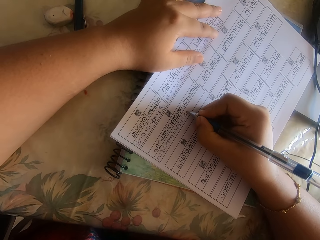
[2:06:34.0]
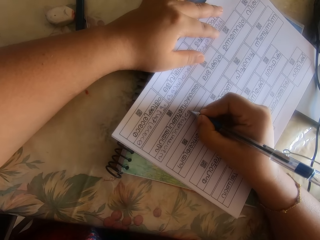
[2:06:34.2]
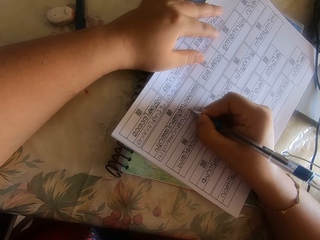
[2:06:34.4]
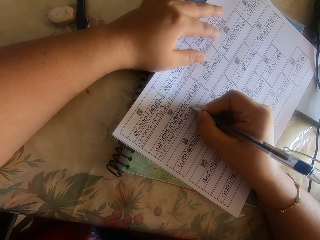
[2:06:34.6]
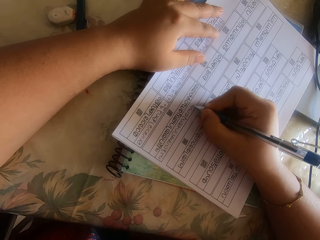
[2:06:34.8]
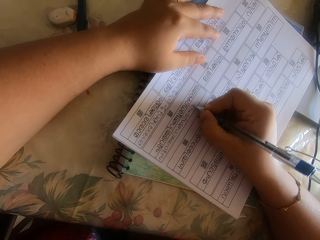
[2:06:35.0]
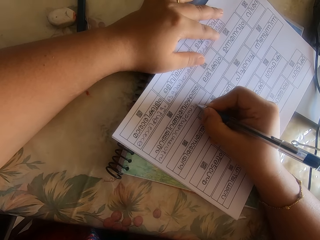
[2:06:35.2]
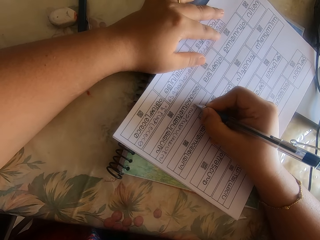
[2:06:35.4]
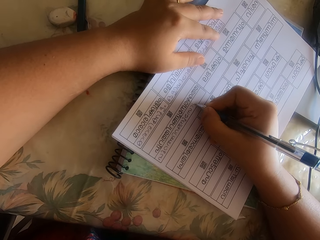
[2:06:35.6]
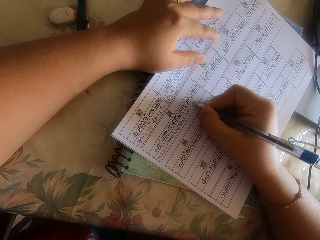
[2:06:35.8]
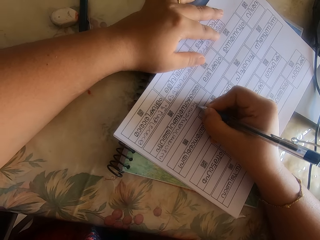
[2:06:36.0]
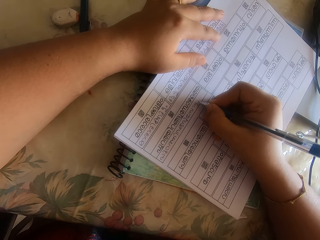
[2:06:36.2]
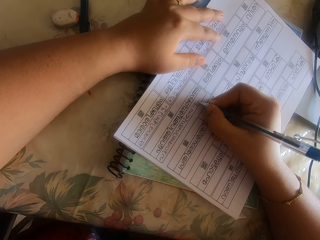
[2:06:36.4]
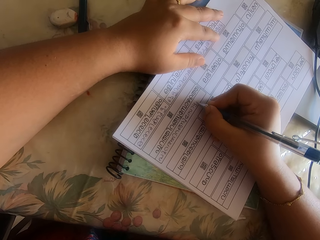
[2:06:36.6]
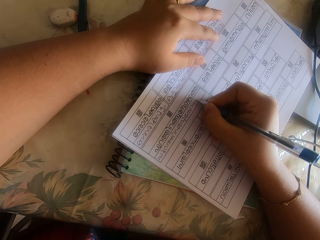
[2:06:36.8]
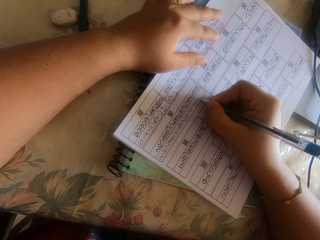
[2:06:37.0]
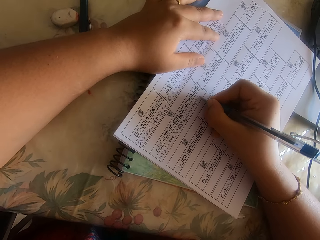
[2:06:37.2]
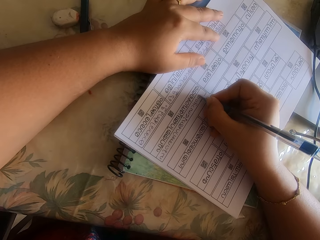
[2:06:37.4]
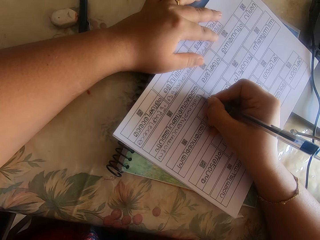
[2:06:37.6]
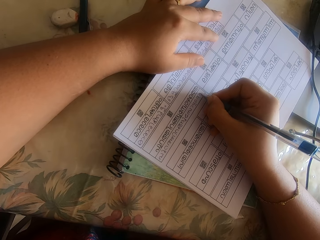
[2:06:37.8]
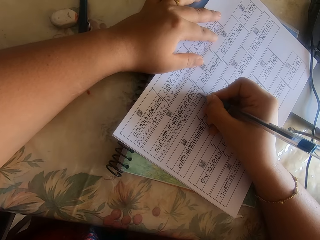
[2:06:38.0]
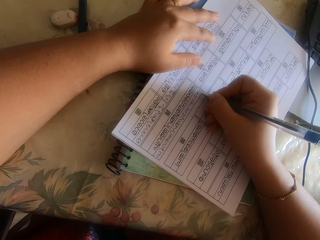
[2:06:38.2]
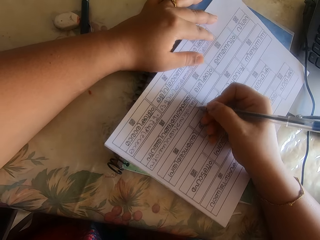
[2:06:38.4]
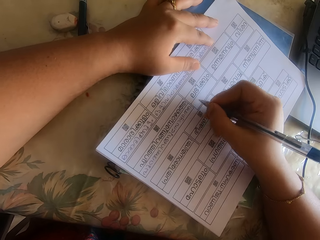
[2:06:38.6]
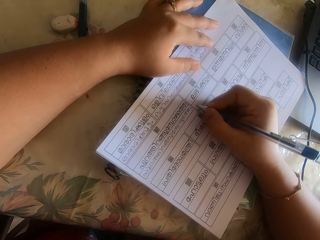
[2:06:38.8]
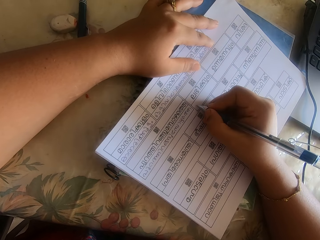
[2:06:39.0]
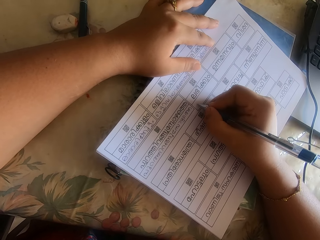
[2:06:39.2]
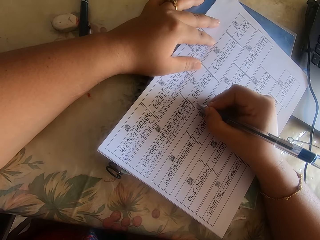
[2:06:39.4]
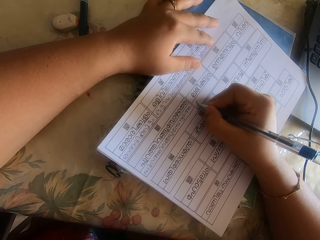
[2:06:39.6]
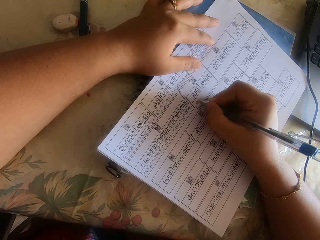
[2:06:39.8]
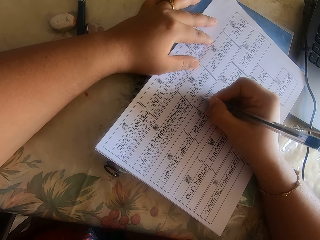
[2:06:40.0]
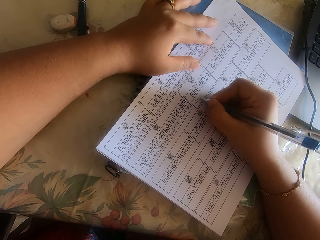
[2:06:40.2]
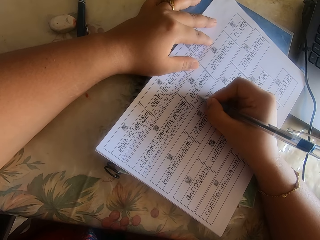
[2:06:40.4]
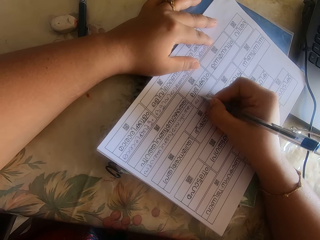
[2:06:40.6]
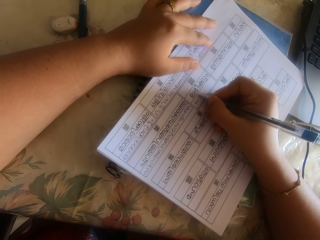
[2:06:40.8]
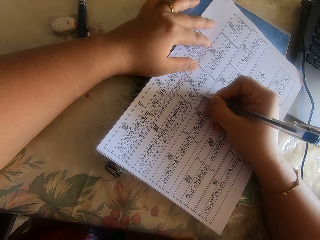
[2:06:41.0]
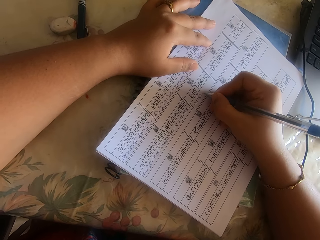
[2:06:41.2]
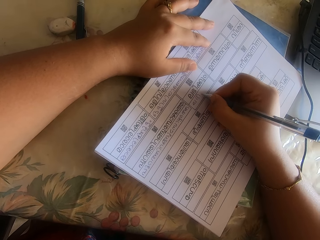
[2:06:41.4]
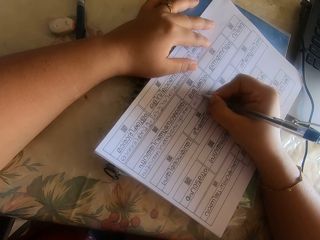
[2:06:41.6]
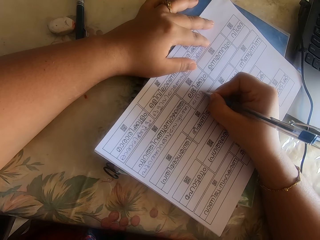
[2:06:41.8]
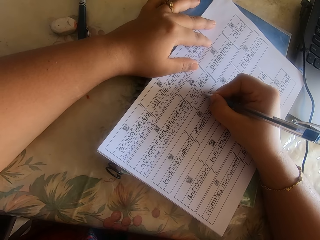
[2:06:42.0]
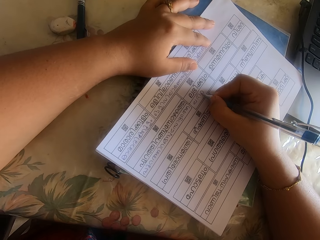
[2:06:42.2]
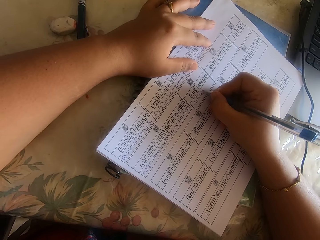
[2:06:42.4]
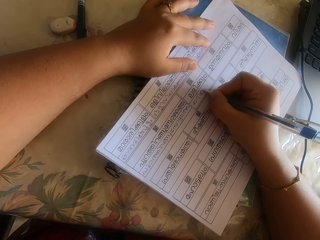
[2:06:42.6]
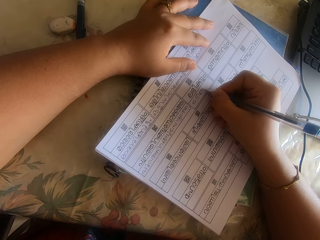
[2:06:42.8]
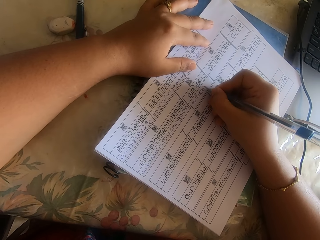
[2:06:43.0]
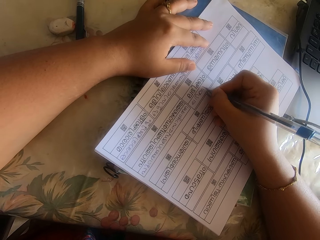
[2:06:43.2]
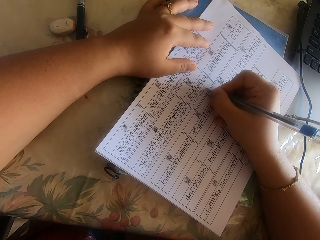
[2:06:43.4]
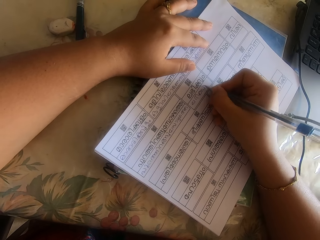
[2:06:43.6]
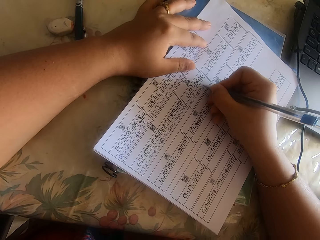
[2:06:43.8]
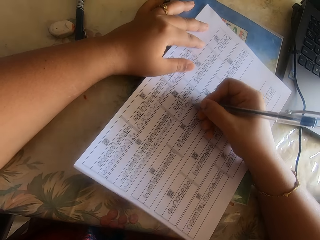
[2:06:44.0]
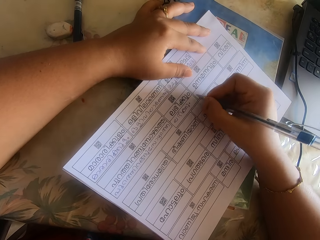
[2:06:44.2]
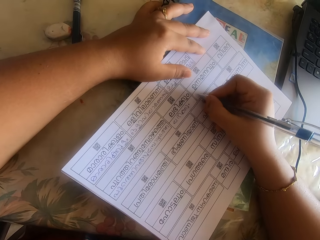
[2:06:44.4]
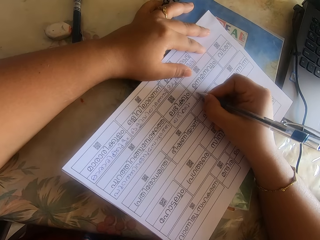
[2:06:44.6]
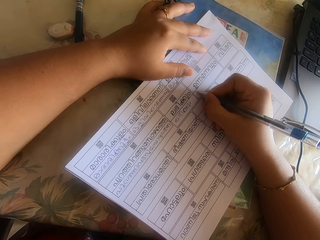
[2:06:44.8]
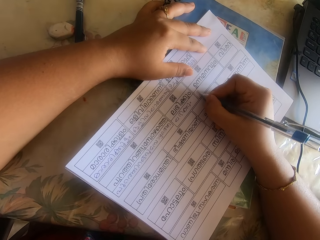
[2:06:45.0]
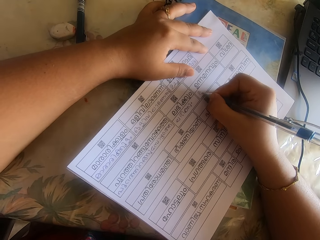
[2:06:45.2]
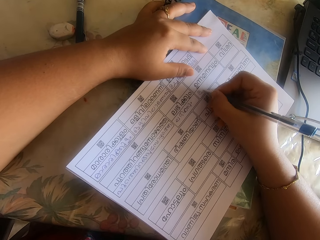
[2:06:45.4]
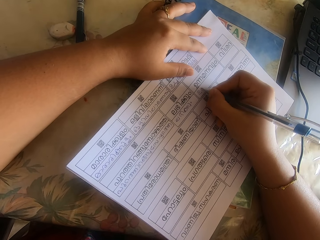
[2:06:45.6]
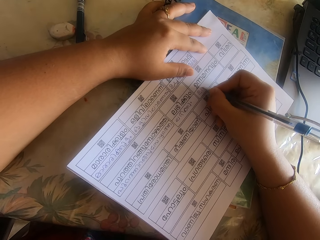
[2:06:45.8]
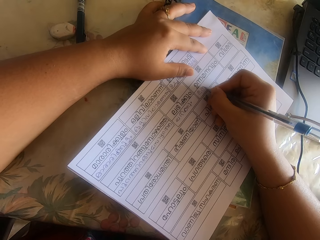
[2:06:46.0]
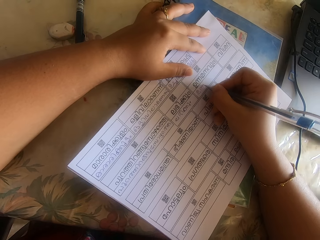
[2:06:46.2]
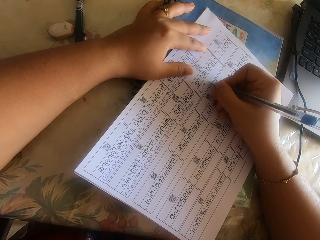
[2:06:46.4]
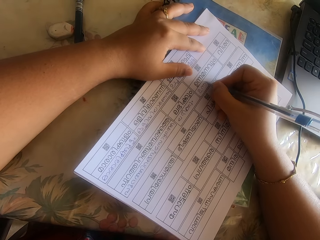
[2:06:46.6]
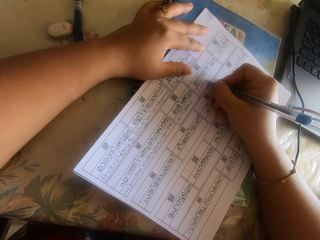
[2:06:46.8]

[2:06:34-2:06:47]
The camera wearer moves the piece of paper. They write on the piece of paper. They move the piece of paper.

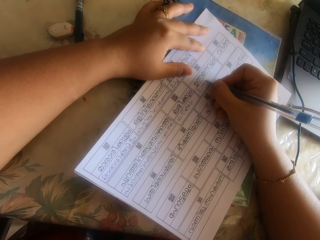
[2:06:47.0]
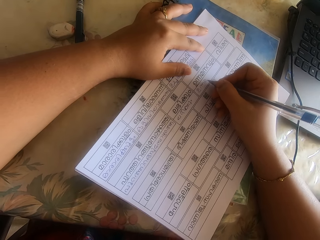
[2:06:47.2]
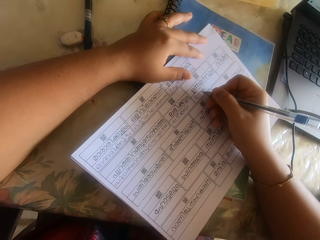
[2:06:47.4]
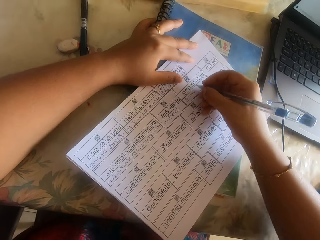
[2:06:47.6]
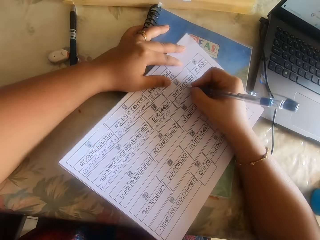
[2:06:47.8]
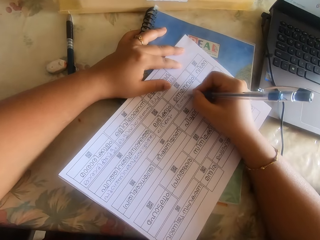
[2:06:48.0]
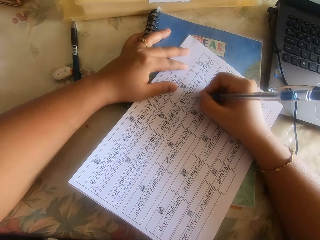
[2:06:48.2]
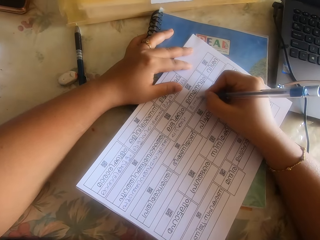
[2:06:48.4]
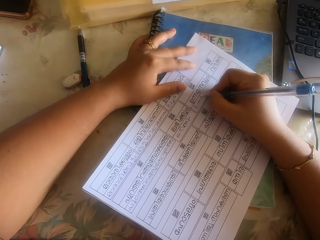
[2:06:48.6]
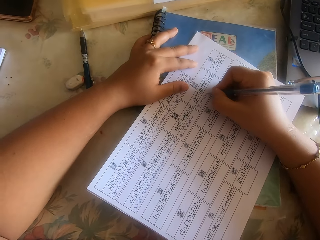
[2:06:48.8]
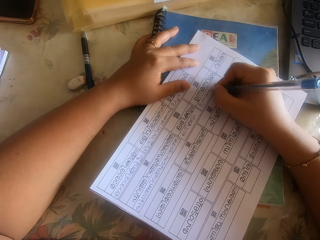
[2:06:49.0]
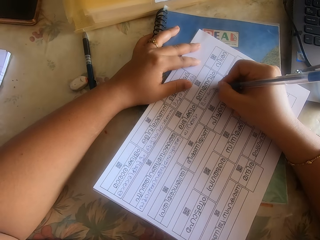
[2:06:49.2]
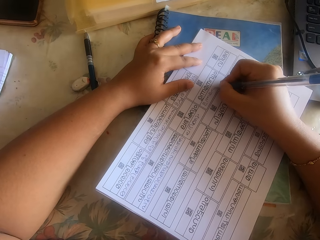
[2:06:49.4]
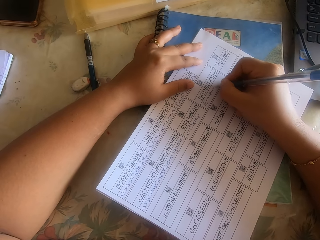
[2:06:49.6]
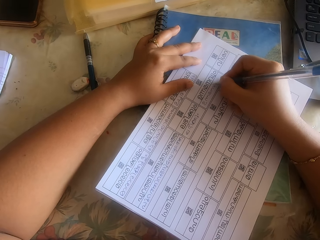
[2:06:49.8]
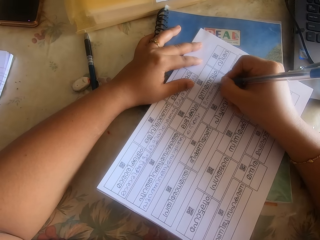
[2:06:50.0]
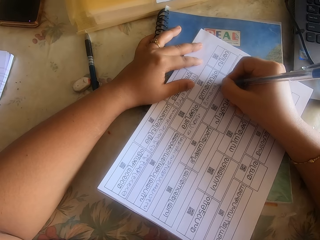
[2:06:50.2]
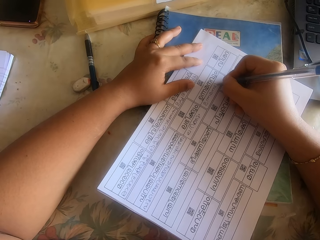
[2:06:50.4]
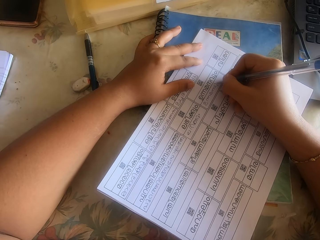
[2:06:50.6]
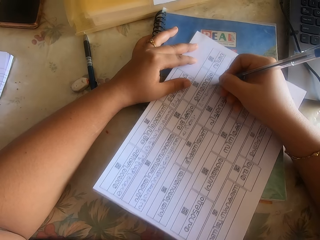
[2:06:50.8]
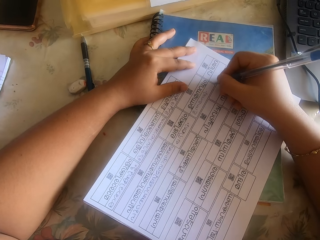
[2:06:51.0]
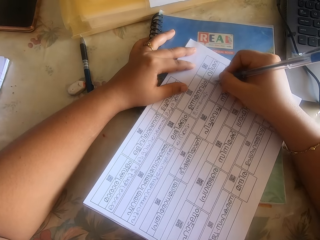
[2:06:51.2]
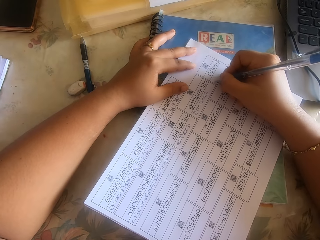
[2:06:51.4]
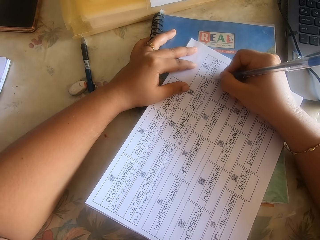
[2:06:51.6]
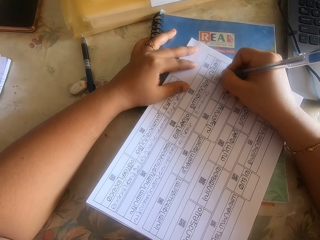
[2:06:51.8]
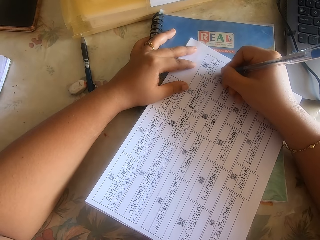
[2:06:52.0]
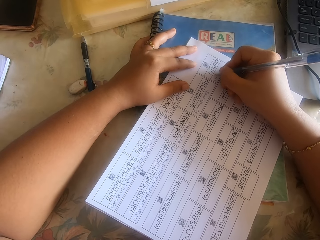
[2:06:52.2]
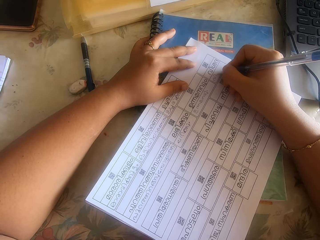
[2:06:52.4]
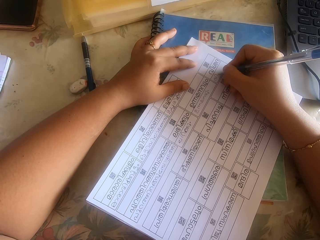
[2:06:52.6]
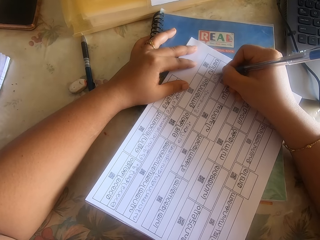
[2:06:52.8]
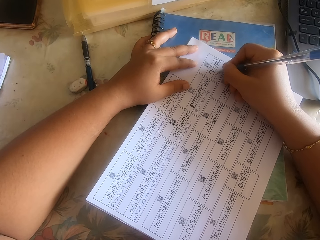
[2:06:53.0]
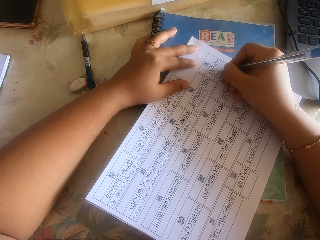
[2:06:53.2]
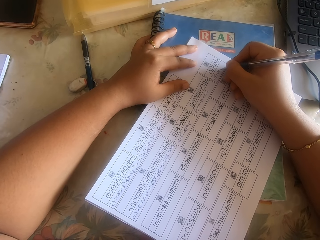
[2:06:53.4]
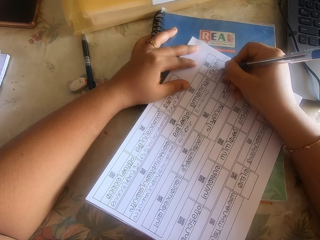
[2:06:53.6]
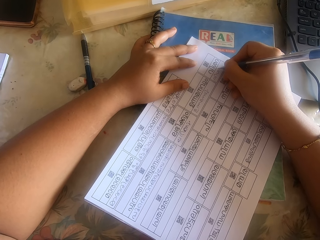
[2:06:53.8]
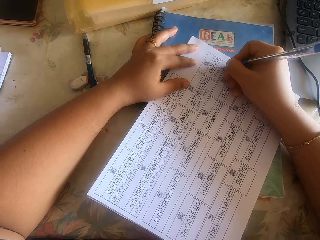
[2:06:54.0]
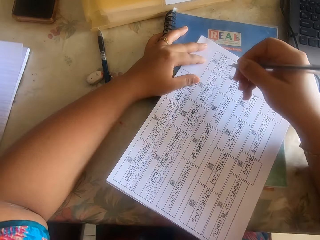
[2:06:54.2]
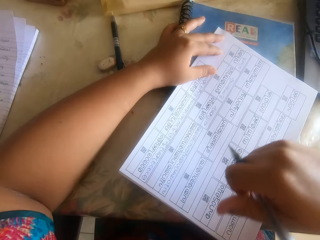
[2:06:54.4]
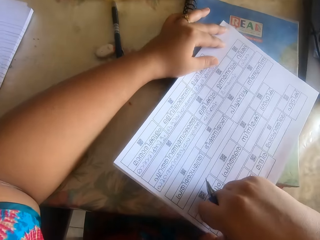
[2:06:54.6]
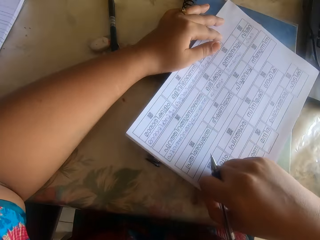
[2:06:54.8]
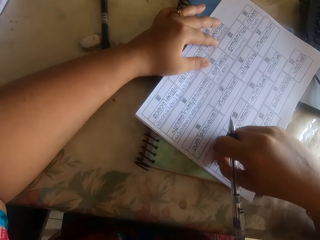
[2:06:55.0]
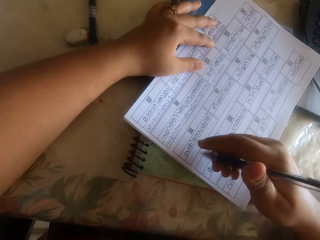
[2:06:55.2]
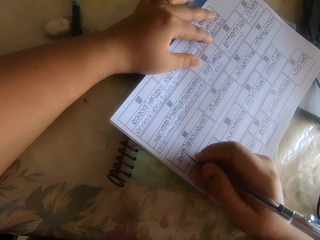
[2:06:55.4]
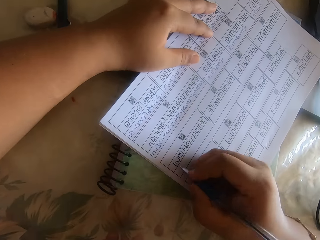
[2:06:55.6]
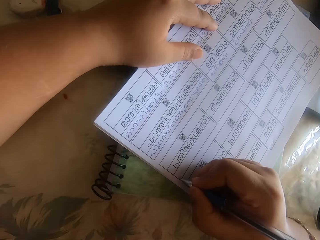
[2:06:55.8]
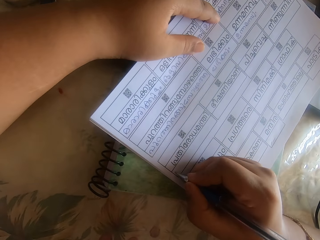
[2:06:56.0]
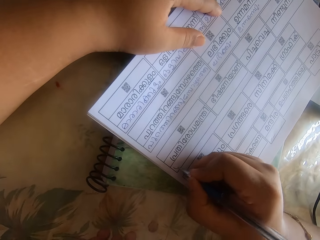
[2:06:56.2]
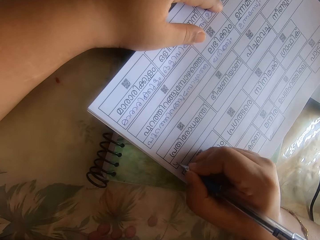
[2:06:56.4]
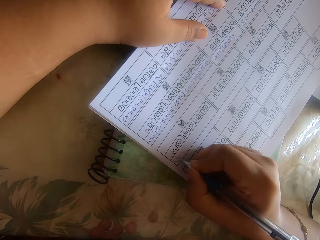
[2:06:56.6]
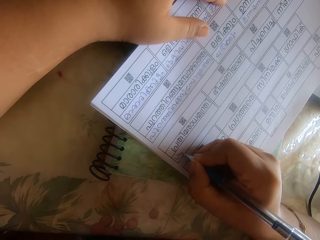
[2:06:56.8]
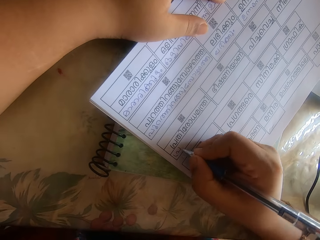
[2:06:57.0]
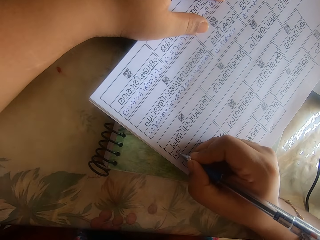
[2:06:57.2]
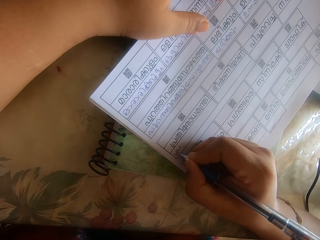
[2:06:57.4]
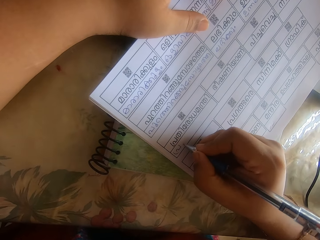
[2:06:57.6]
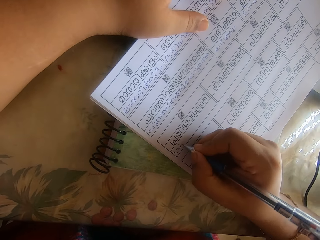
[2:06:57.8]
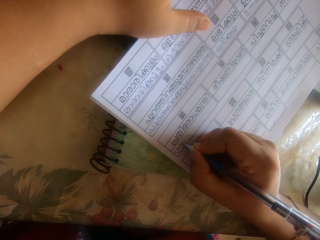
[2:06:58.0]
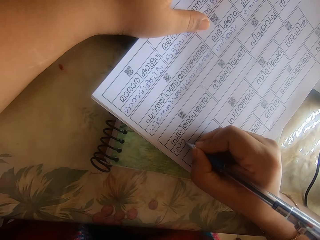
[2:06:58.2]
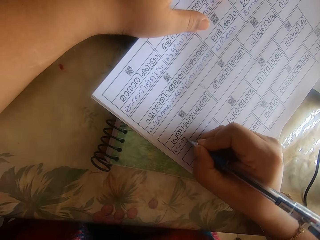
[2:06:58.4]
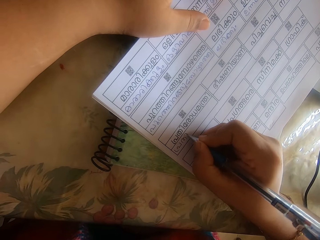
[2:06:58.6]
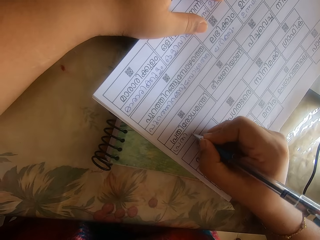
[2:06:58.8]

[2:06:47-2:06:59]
The camera wearer writes on a piece of paper. They move the piece of paper. They write on the piece of paper. They move the piece of paper. They write on the piece of paper.
